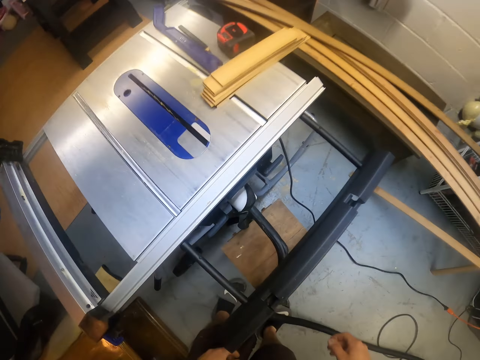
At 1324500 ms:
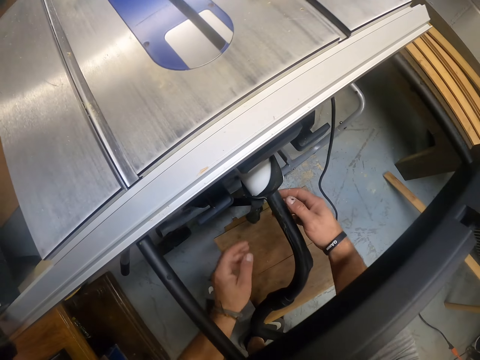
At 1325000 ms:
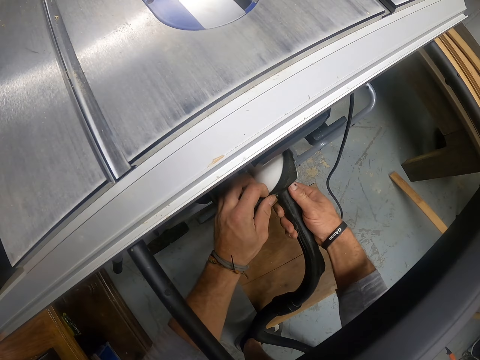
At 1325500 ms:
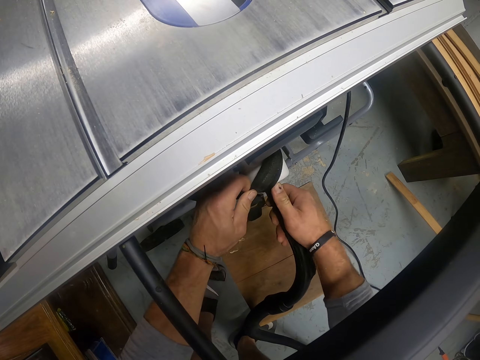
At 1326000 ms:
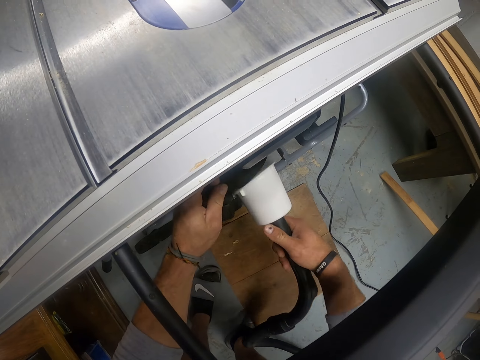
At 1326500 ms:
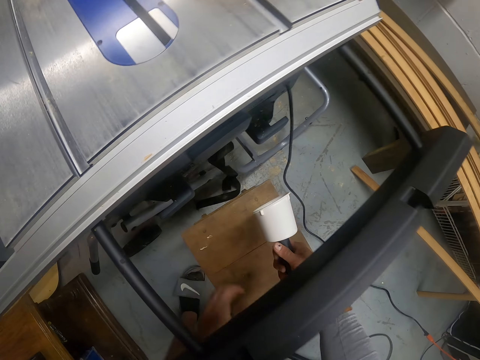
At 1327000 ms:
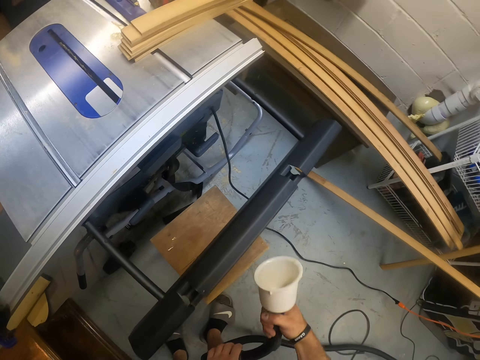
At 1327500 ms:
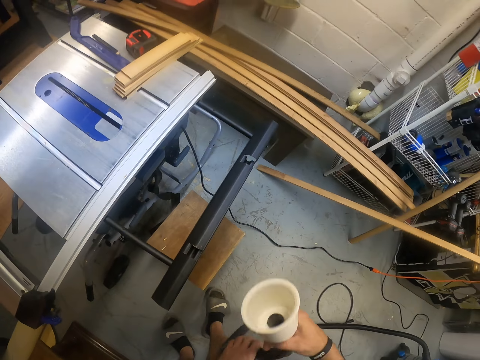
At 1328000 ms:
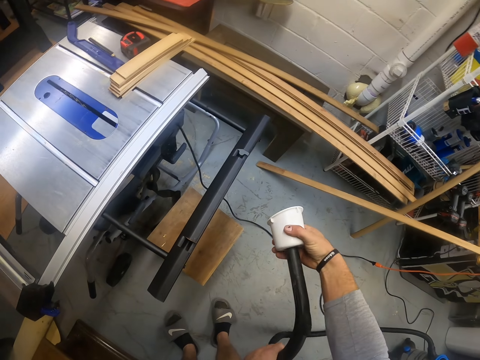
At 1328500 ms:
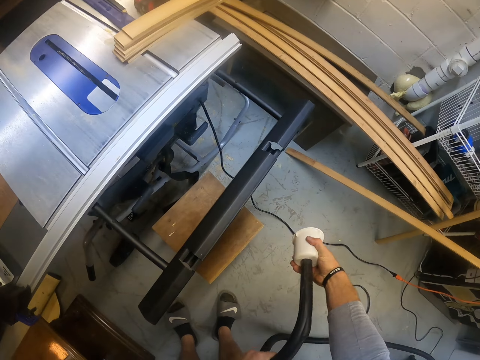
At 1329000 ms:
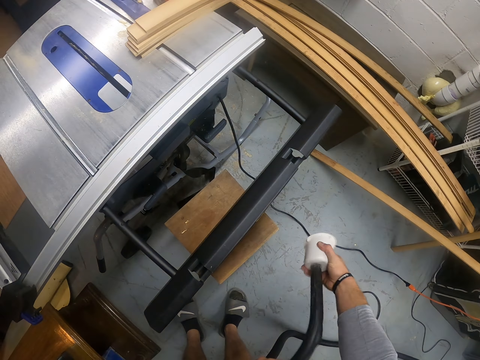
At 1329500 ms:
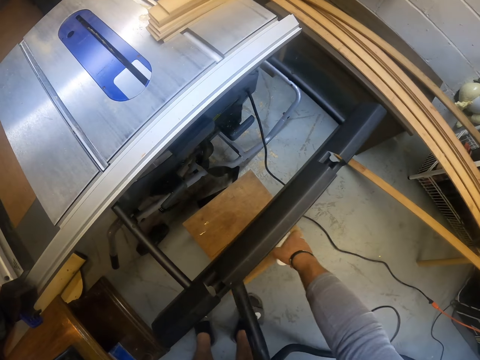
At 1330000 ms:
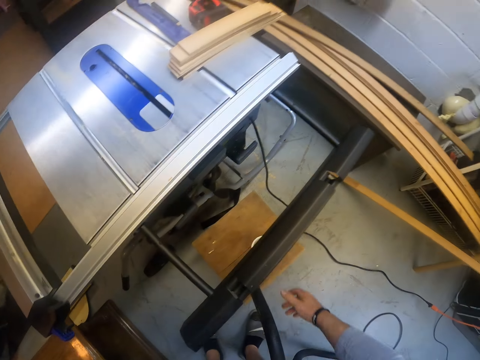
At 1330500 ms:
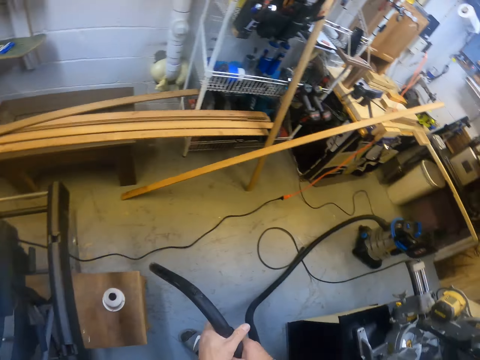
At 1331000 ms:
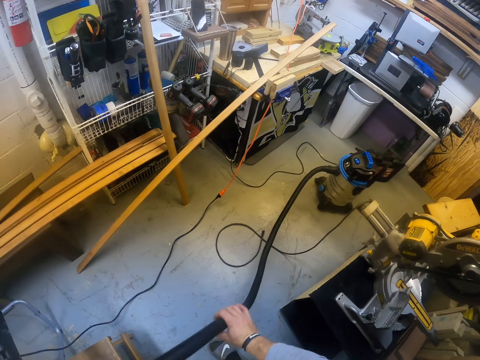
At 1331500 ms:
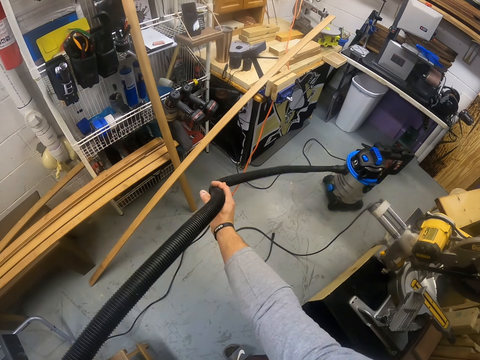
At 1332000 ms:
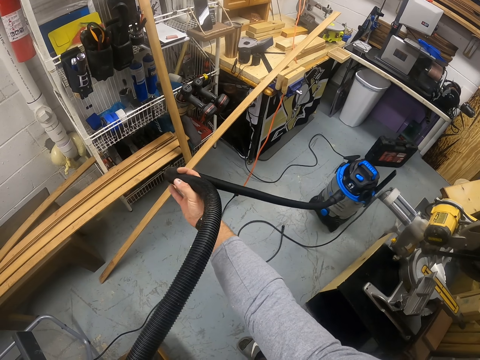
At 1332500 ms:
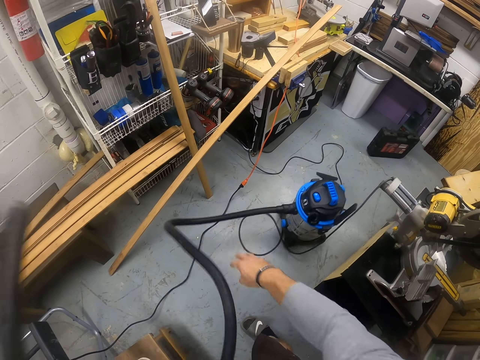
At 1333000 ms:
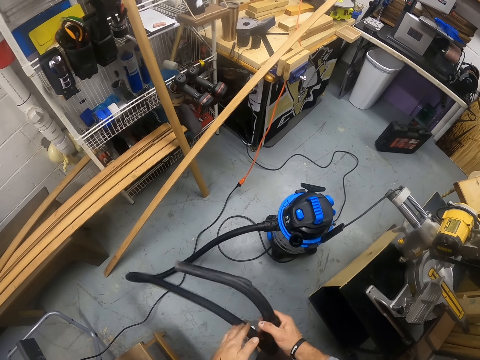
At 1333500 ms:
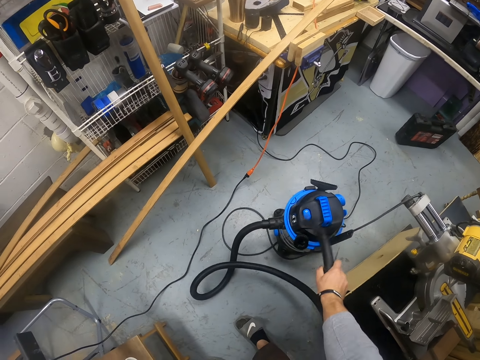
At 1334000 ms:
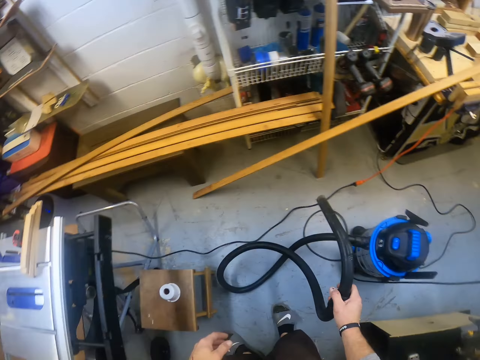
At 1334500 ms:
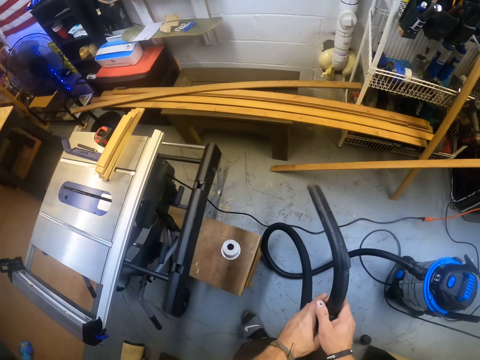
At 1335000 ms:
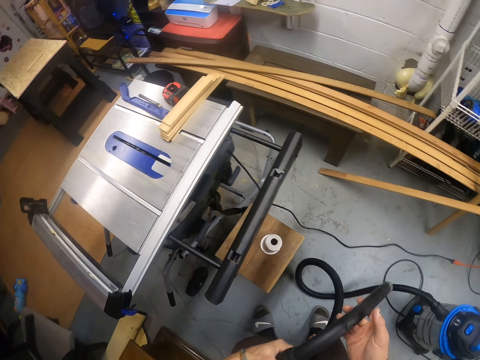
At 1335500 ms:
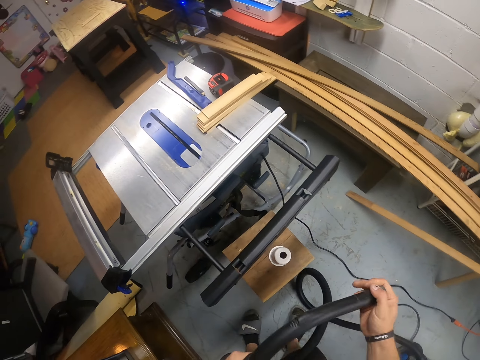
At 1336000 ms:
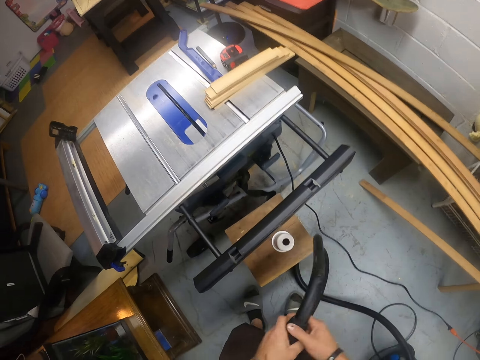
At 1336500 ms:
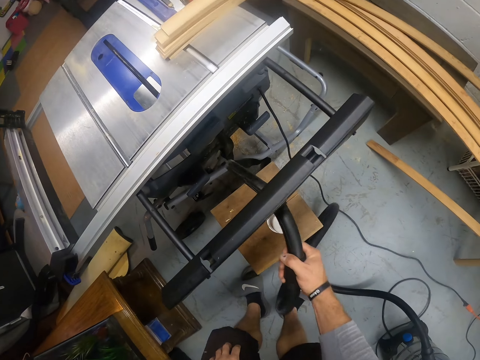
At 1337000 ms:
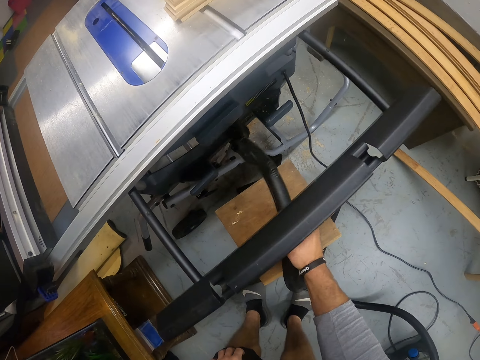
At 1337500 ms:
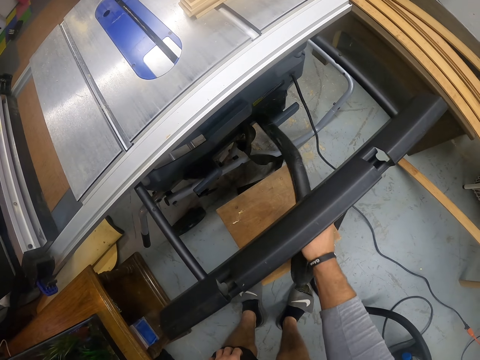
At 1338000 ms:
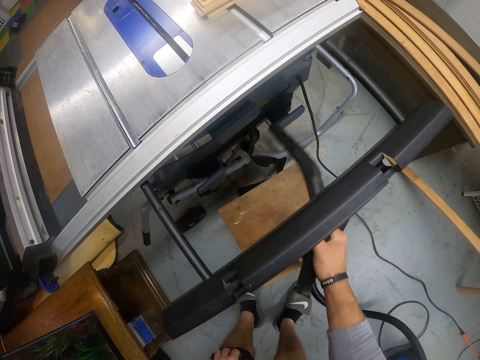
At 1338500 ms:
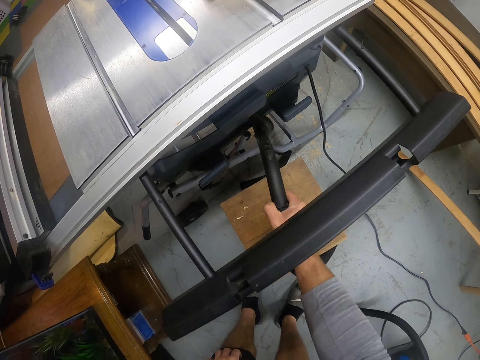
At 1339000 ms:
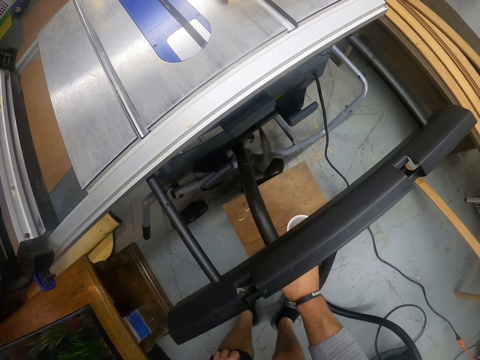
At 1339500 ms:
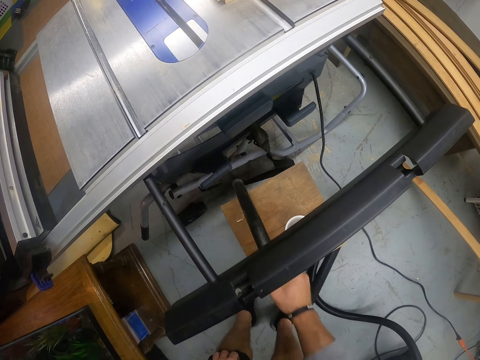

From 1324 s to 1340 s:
The camera wearer removes the vacuum cleaner hover hose from the wood cutting machine with both hands. He removes the vacuum cleaner filter with his right hand. He places the part of the vacuum cleaner on the board. He pulls the vacuum cleaner hover hose with both hands. He vacuums the wood shavings on the wood cutting machine with the vacuum pipe in his right hand.

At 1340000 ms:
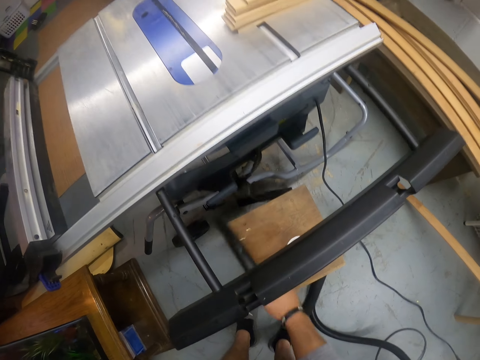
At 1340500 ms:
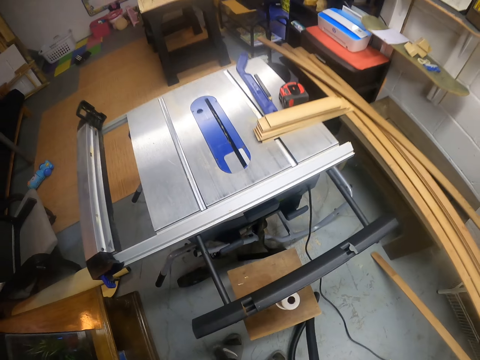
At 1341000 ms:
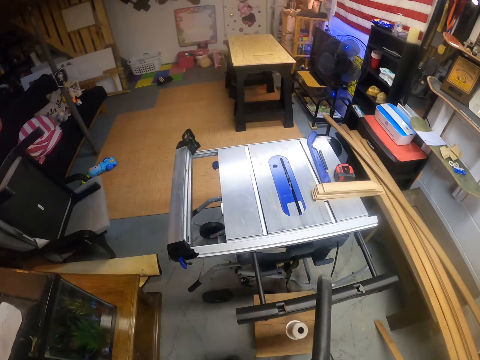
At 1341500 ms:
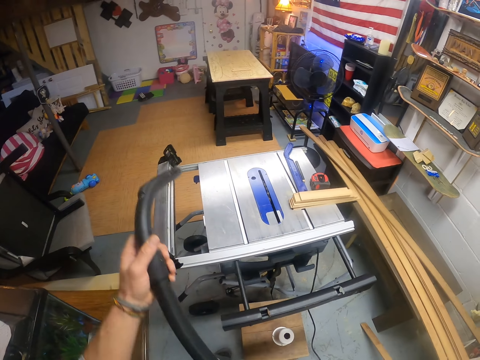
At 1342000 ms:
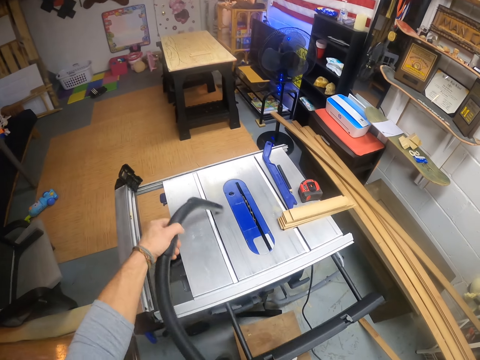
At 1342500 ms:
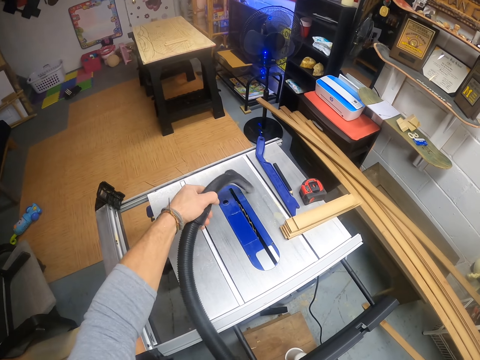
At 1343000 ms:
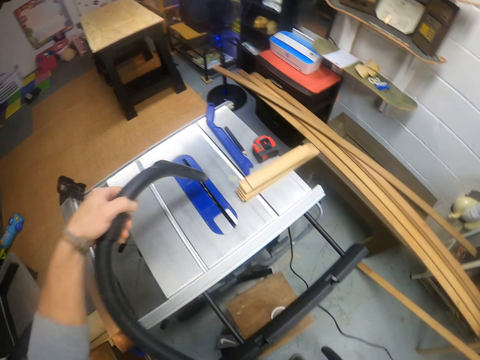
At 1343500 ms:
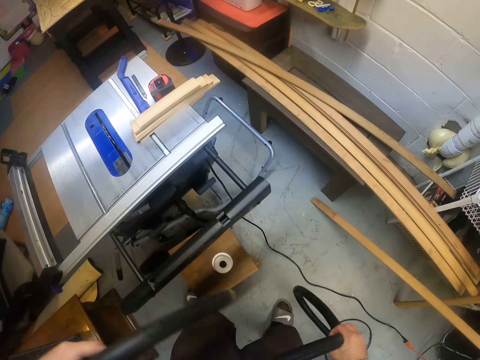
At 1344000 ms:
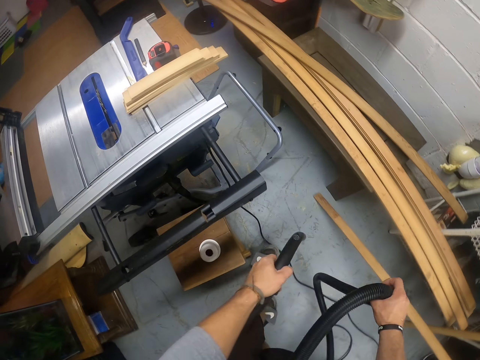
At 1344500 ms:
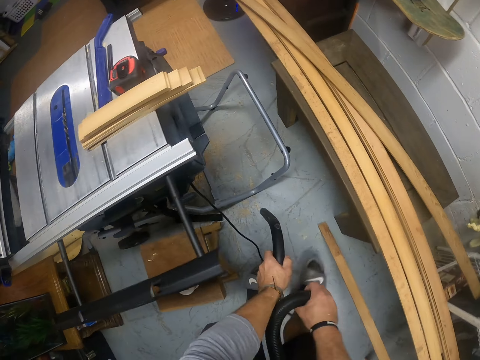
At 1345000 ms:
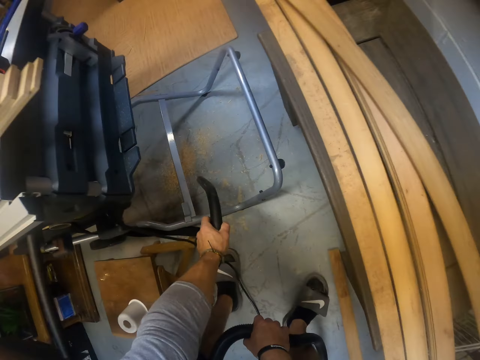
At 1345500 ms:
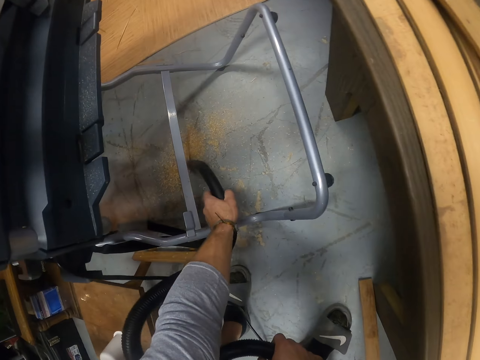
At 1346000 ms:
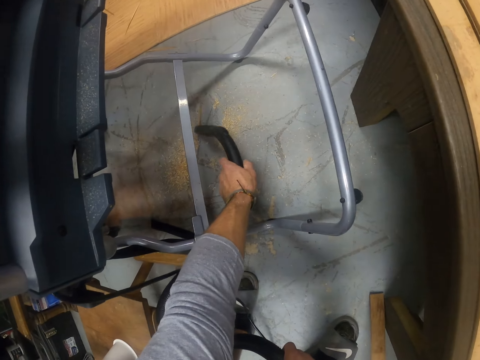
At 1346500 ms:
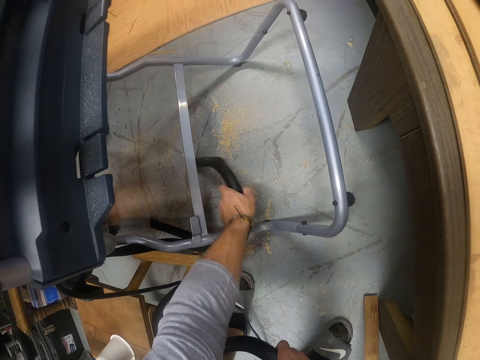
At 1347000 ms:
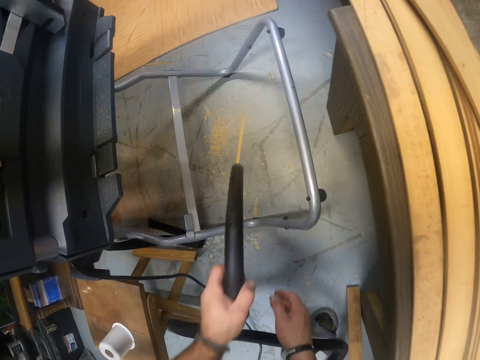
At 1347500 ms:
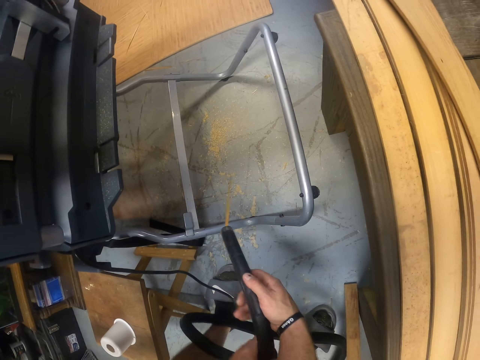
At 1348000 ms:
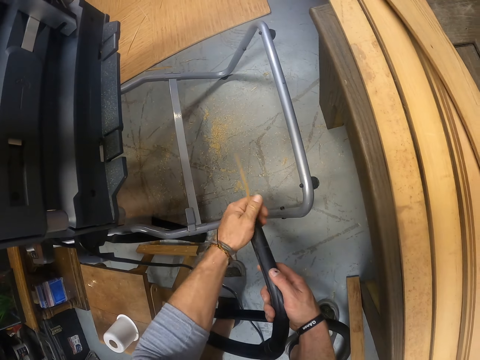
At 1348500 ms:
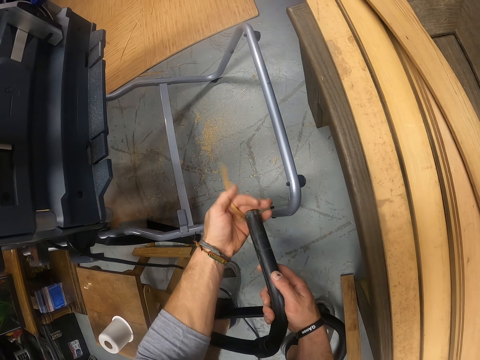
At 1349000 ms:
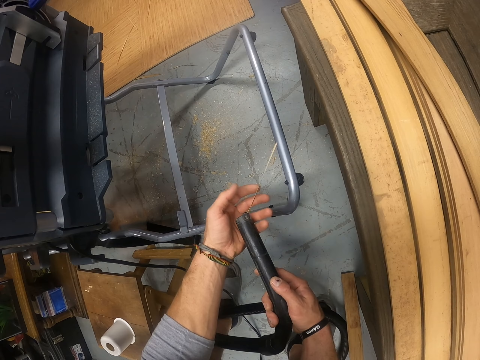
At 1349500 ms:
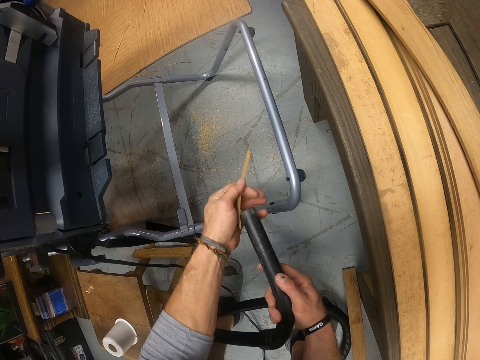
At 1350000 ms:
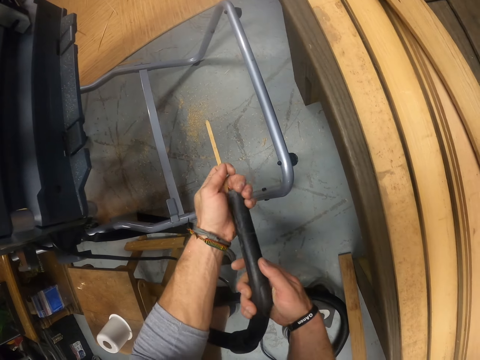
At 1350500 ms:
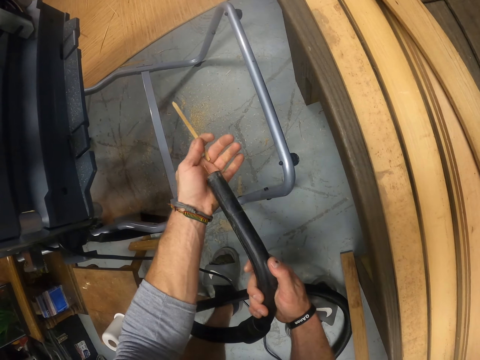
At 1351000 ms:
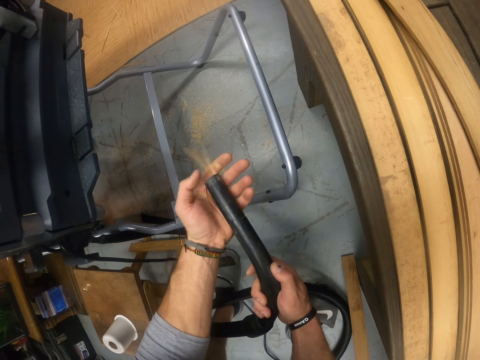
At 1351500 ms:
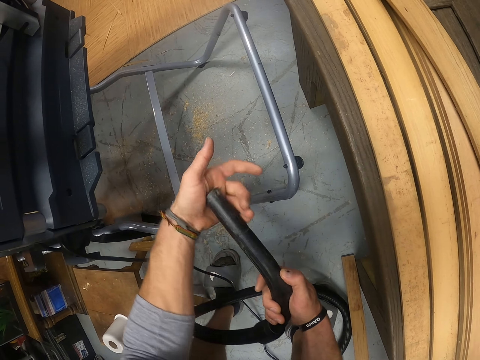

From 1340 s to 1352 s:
The camera wearer passes the vacuum cleaner hover hose from his right hand to his left hand. He vacuums the wood shavings on the wood cutting machine with the vacuum pipe in his left hand. He vacuums the wood shavings on the ground with the vacuum pipe in his left hand. He passes the vacuum cleaner hover hose from his left hand to his right hand. He inserts a piece of wood into the vacuum cleaner hover hose with his left hand.
